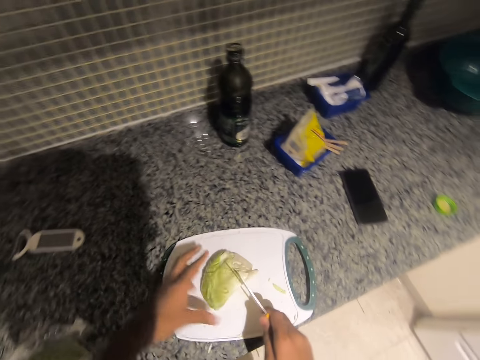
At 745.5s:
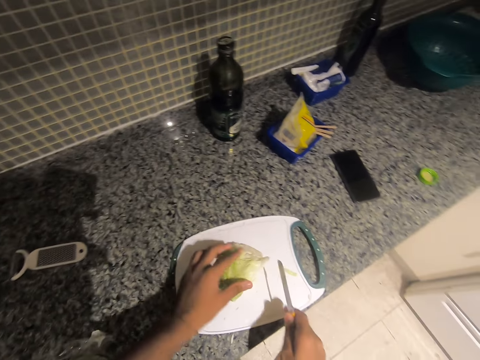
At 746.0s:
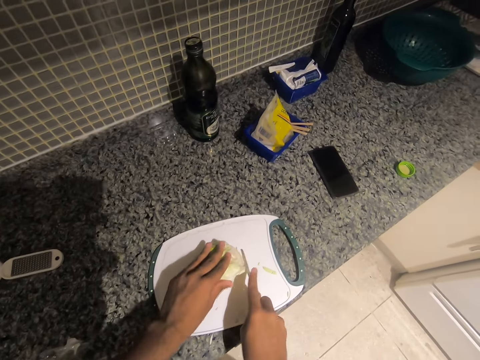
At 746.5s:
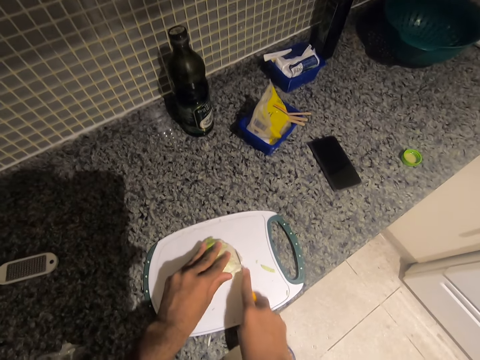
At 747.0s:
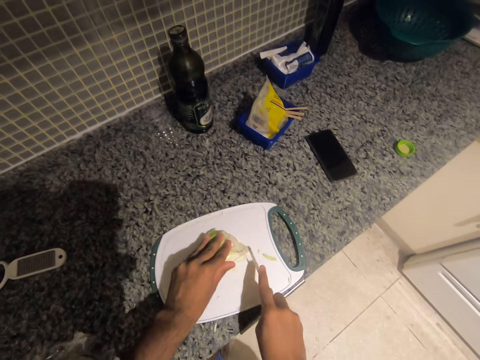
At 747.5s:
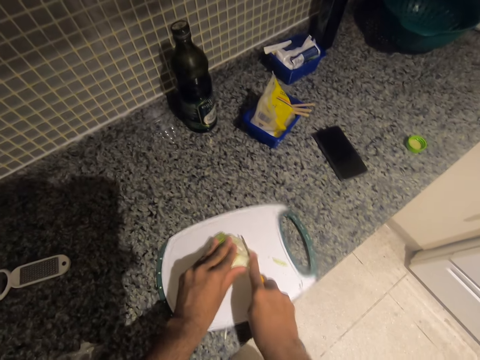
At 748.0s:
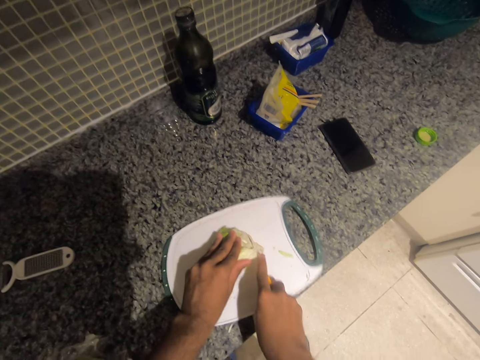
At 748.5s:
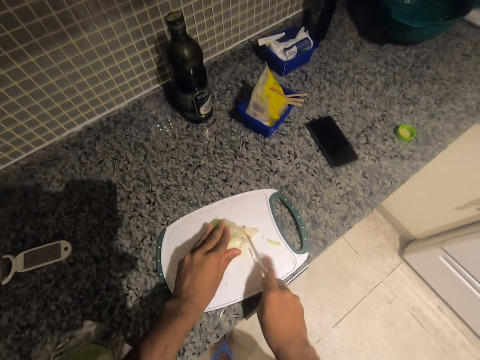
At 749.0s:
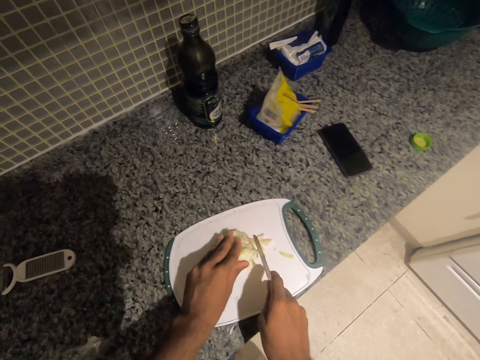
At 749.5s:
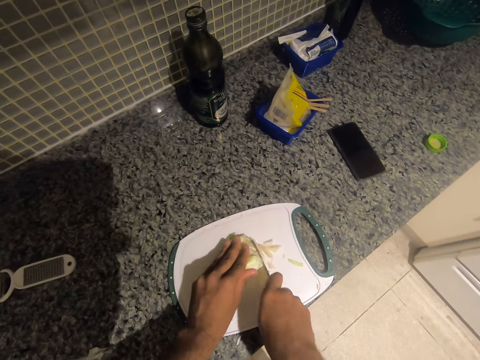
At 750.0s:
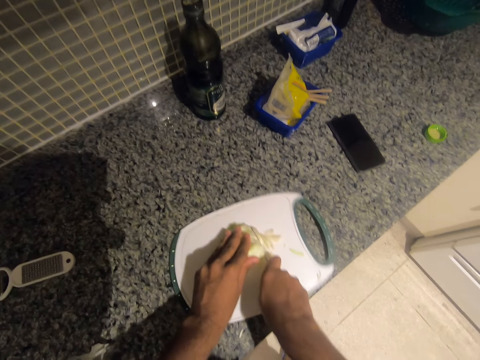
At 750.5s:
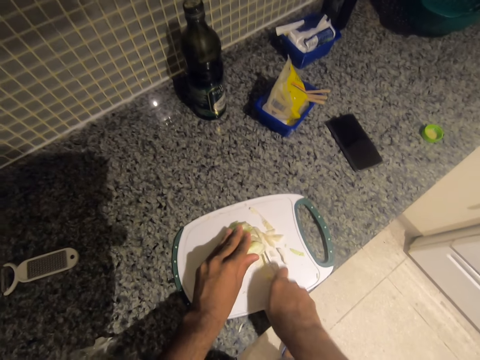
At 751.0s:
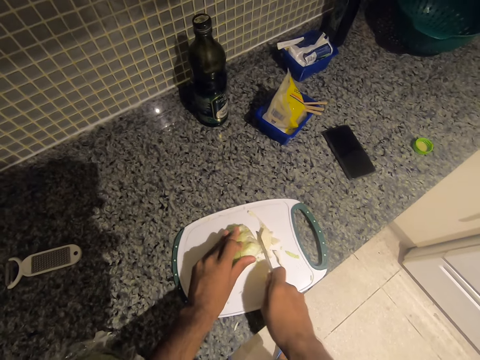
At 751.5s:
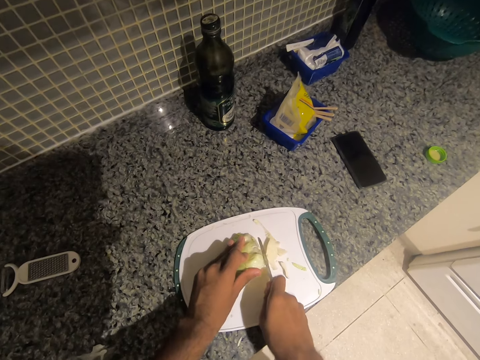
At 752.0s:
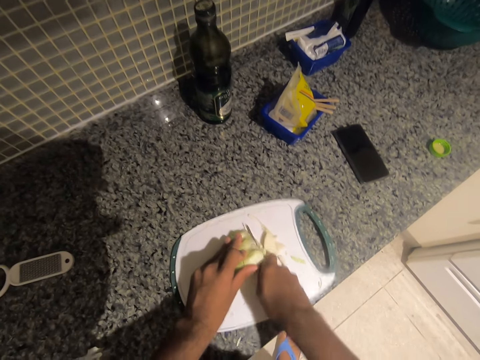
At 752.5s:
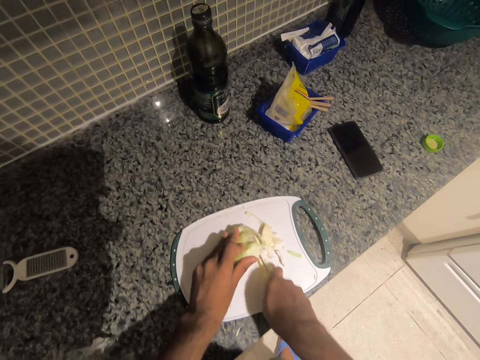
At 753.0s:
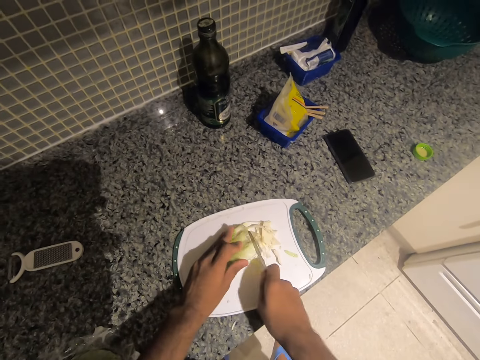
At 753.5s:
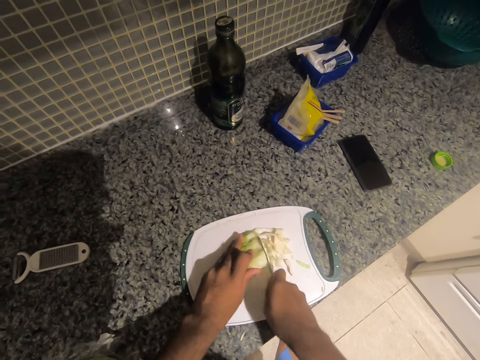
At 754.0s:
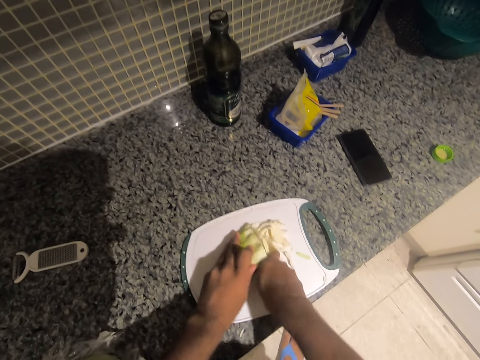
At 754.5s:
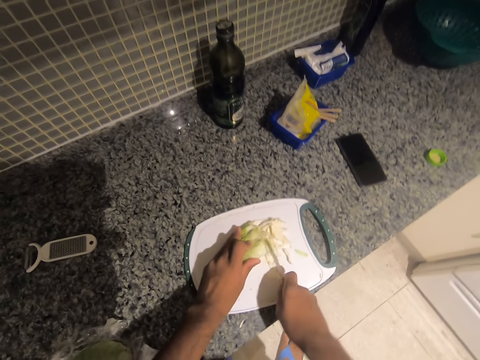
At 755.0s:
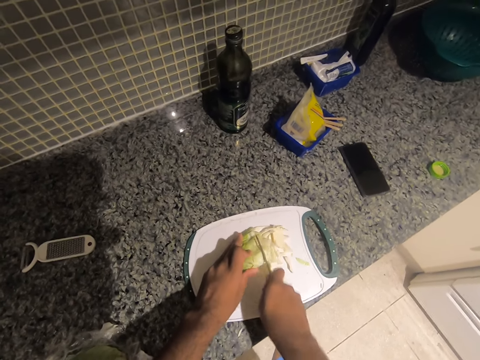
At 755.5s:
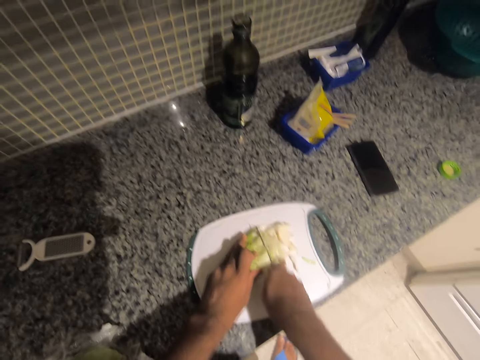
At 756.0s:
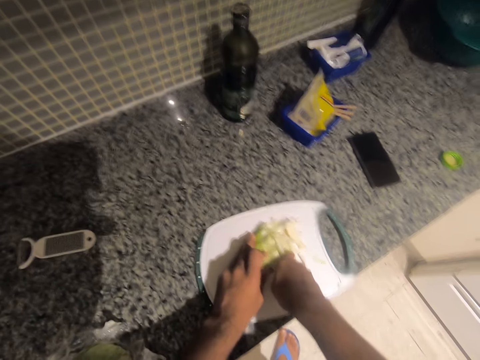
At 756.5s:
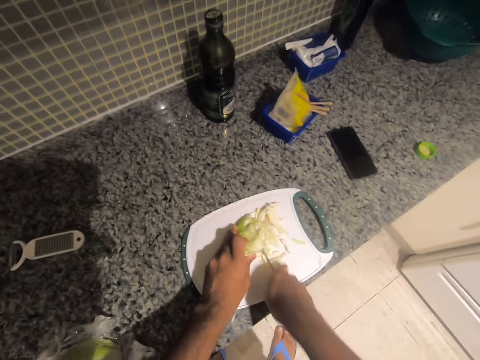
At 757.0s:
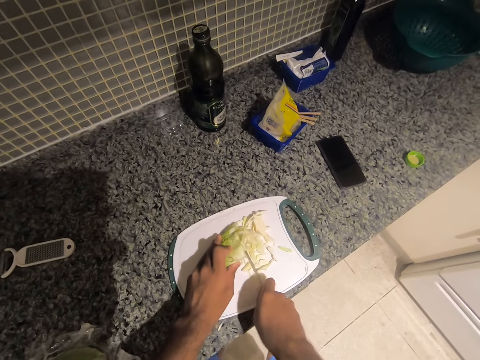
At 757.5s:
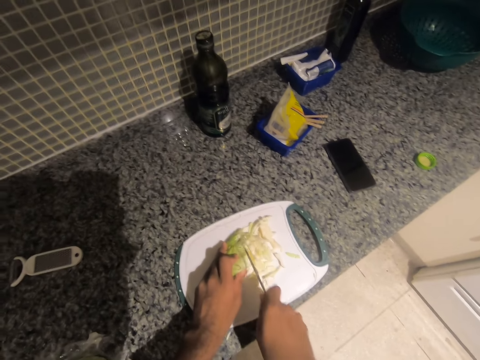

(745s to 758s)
The camera wearer chops the piece of cut cabbage on the chopping board with the knife in his right hand.

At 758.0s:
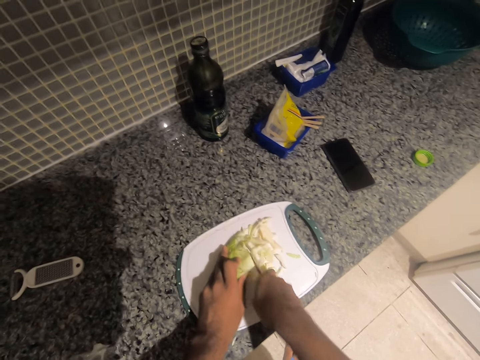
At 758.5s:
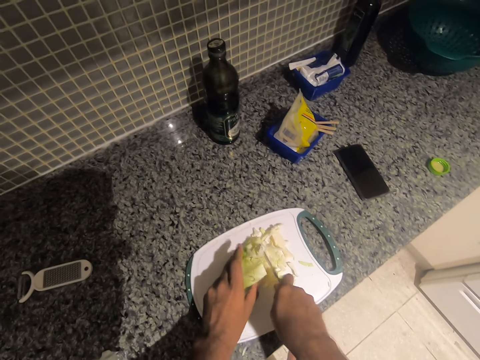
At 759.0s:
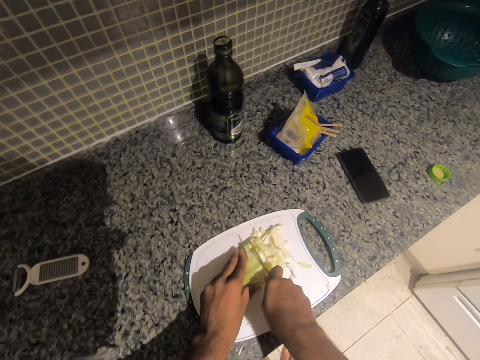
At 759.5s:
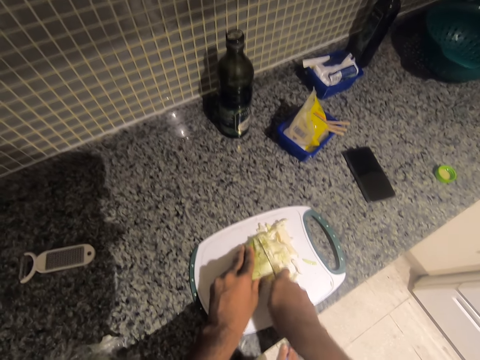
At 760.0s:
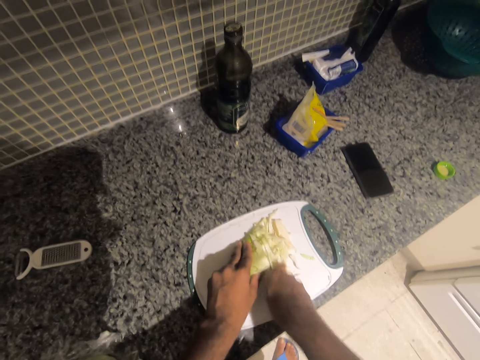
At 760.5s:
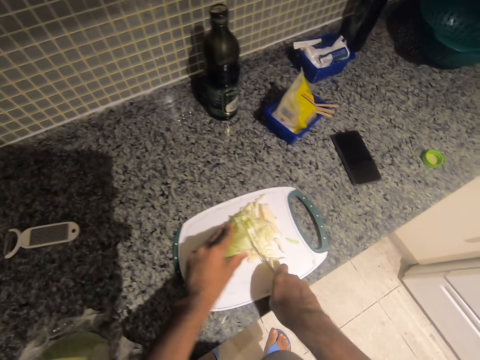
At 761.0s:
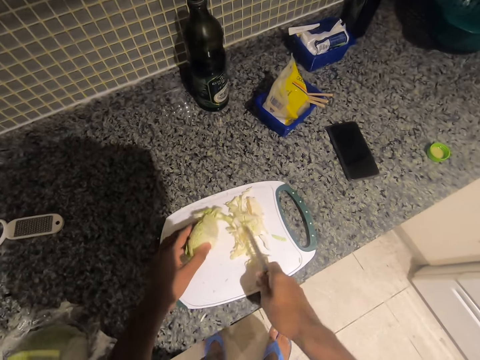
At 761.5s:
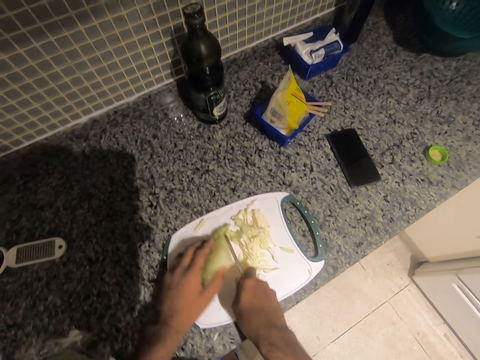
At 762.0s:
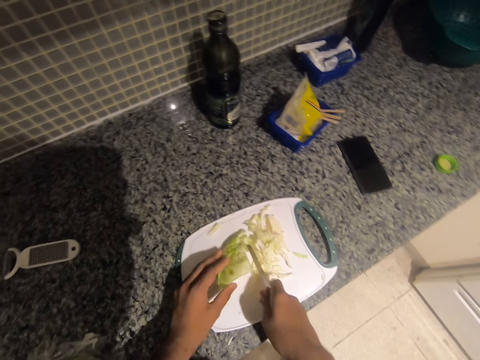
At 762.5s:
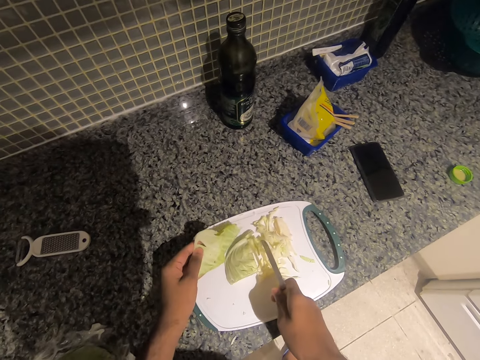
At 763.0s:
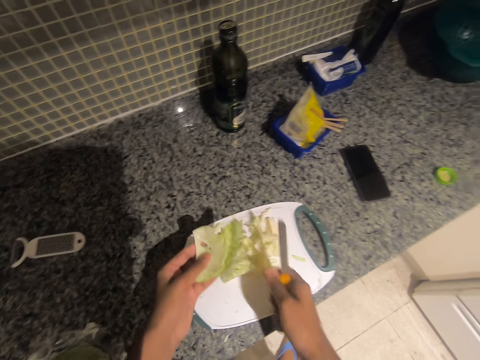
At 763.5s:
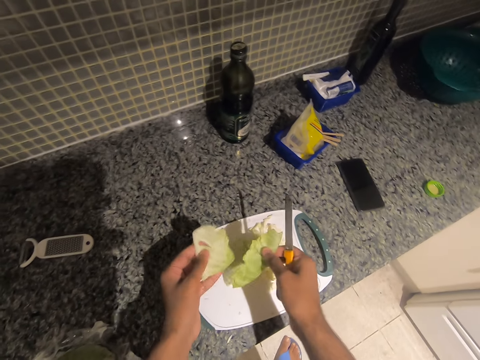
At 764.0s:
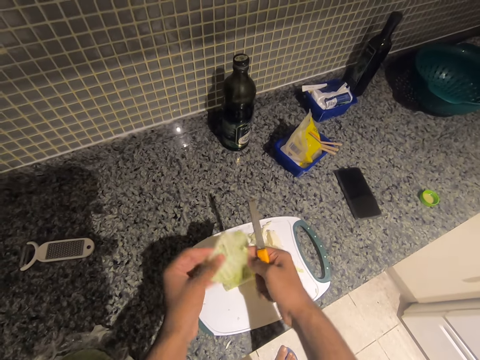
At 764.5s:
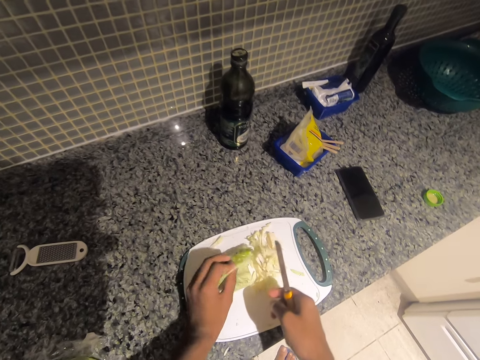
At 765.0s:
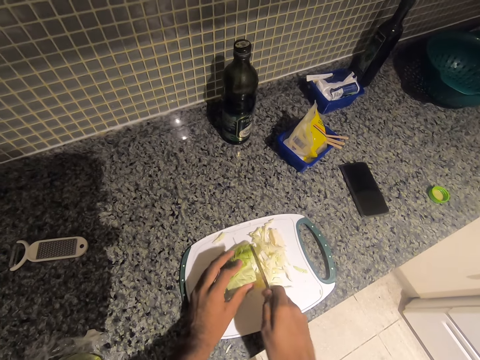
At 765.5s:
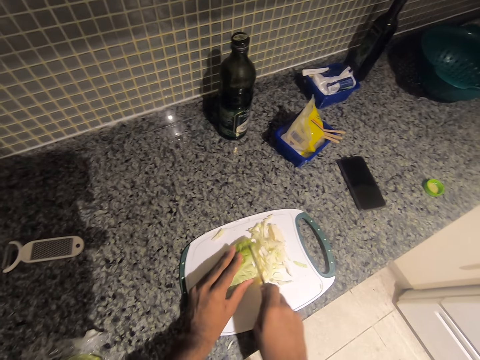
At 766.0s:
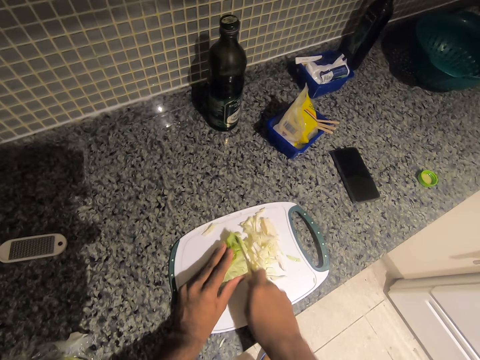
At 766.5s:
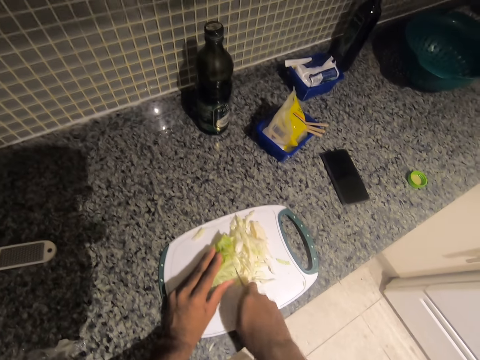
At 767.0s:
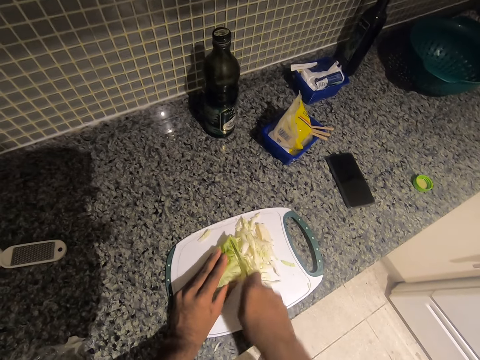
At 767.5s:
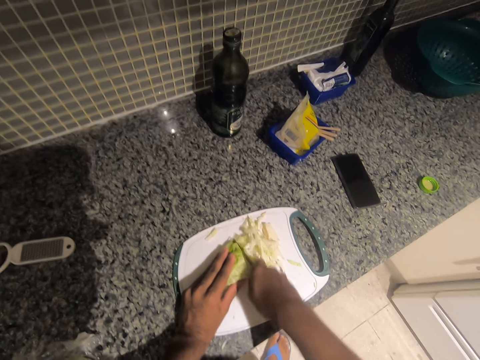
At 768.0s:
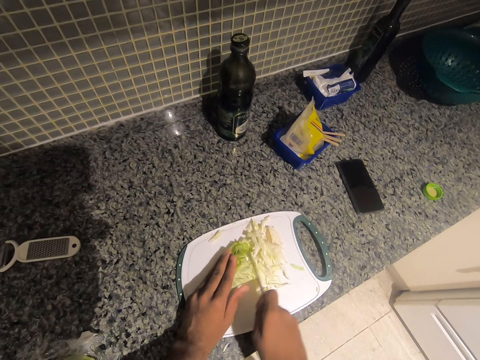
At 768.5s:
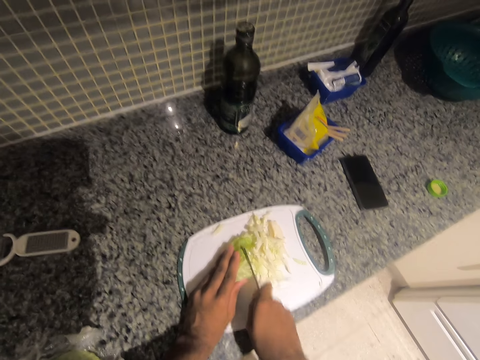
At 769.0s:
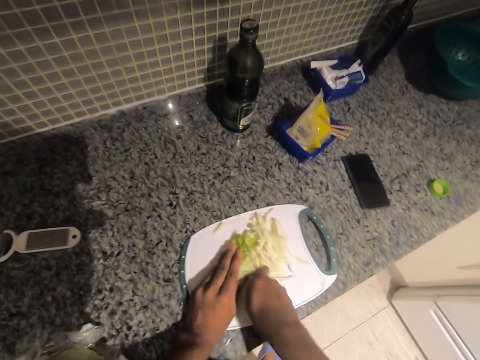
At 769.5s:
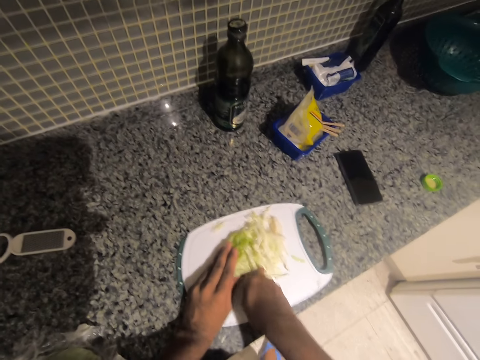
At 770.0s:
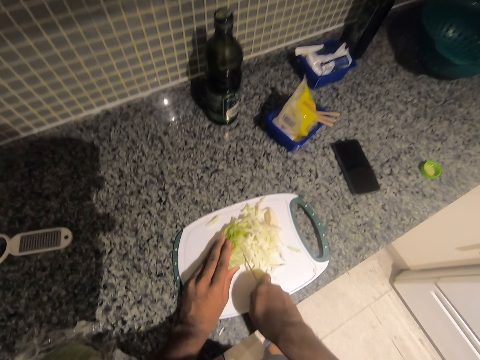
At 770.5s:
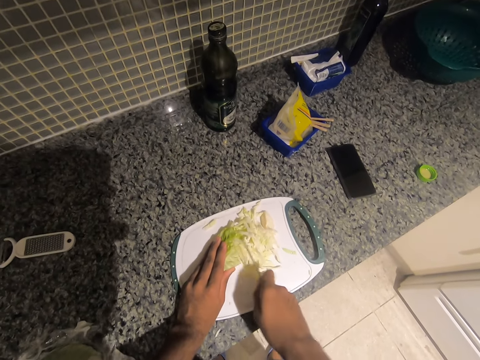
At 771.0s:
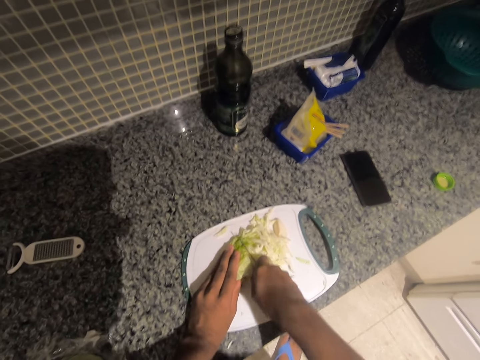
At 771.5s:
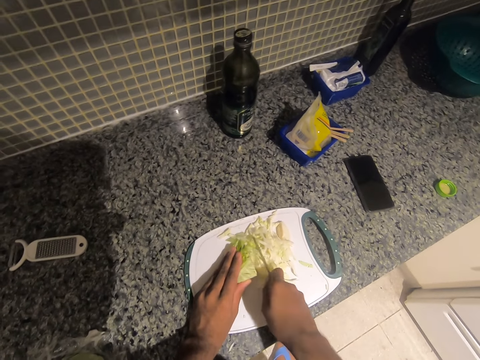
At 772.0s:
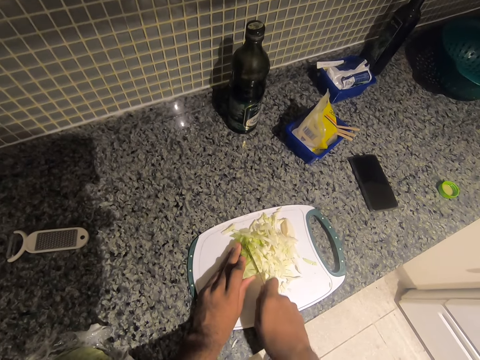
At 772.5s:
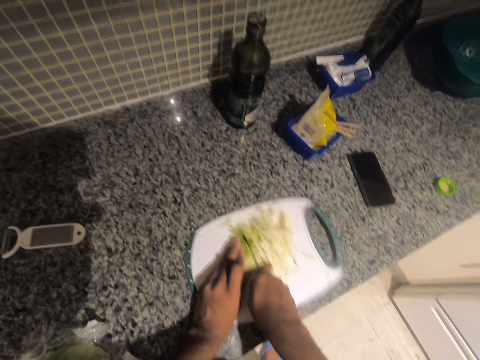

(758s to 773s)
The camera wearer adjusts the piece of cut cabbage on the chopping board with his left hand. He lifts two pieces of cut cabbage from the cabbage on the chopping board with his left hand. He checks the pieces of cut cabbage in both hands. He drops the pieces of cut cabbage on the cabbage on the chopping board with his left hand. He chops the pieces of cut cabbage on the chopping board with the knife in his right hand.
